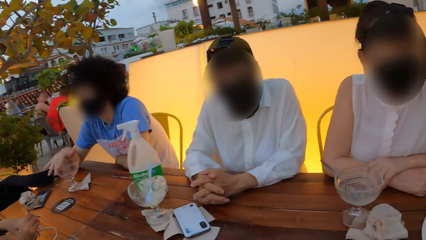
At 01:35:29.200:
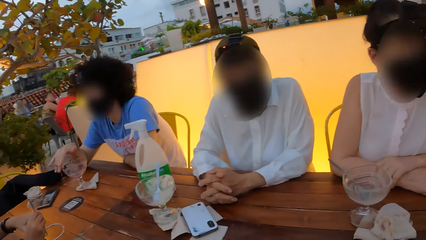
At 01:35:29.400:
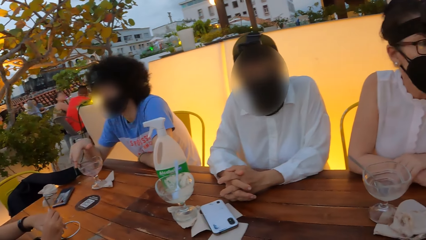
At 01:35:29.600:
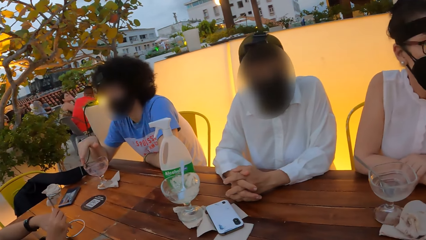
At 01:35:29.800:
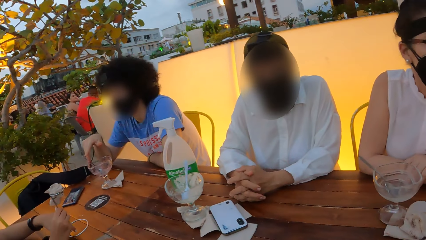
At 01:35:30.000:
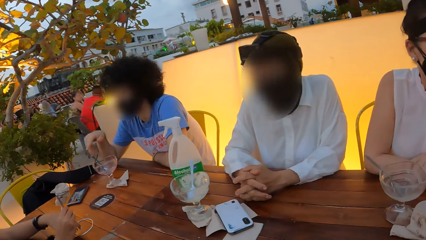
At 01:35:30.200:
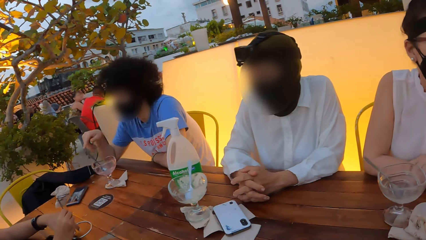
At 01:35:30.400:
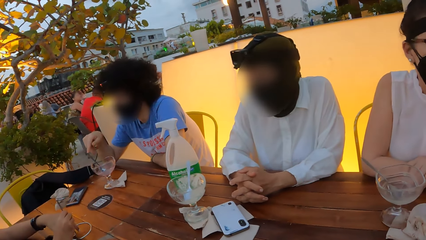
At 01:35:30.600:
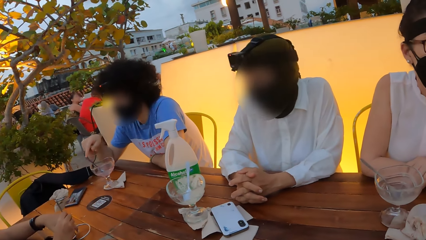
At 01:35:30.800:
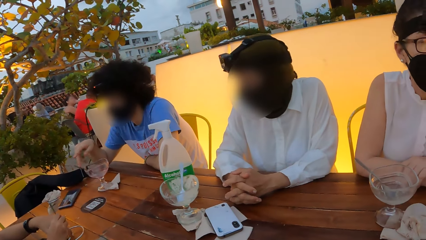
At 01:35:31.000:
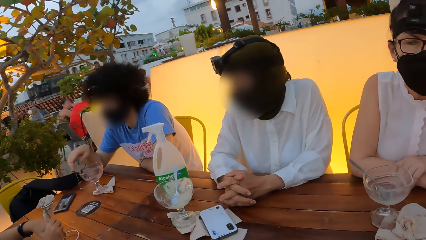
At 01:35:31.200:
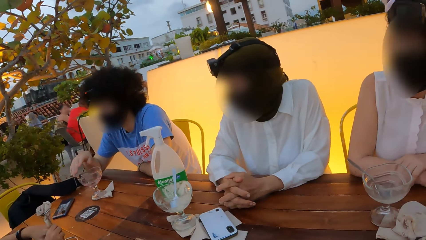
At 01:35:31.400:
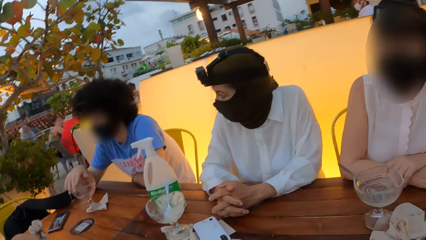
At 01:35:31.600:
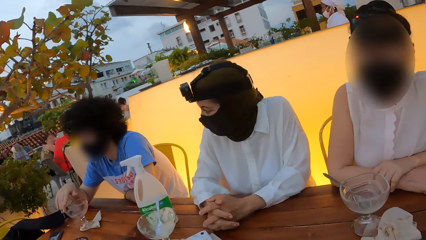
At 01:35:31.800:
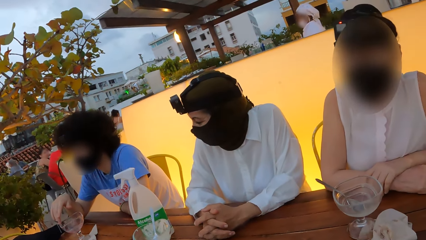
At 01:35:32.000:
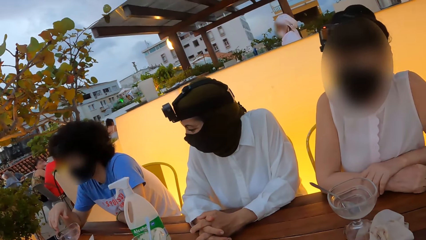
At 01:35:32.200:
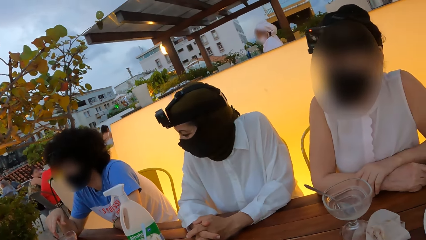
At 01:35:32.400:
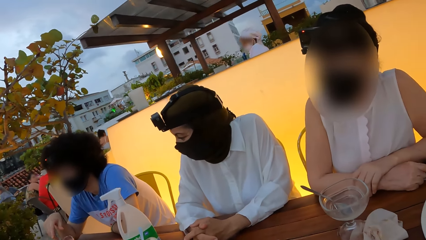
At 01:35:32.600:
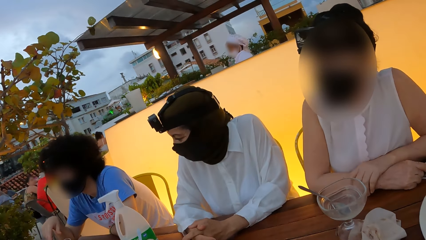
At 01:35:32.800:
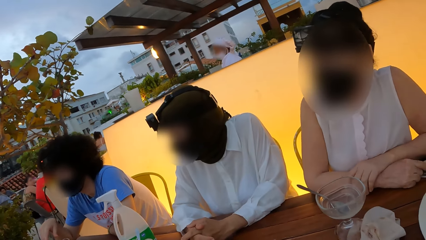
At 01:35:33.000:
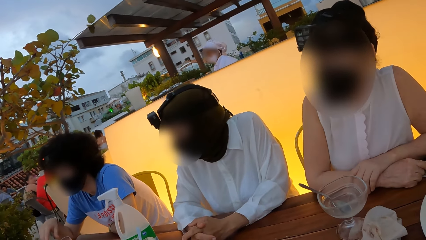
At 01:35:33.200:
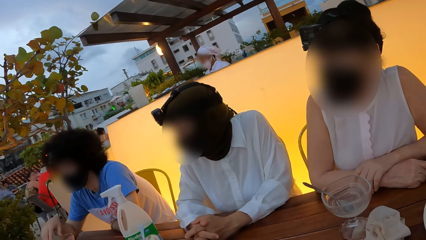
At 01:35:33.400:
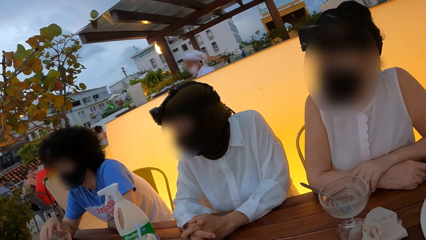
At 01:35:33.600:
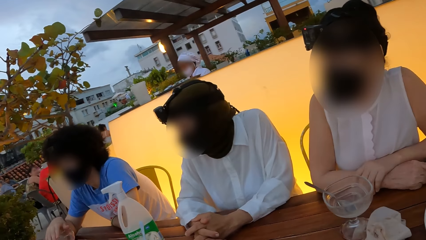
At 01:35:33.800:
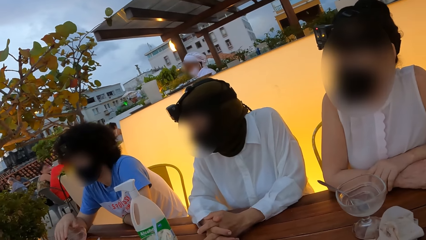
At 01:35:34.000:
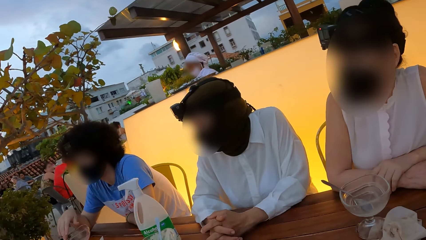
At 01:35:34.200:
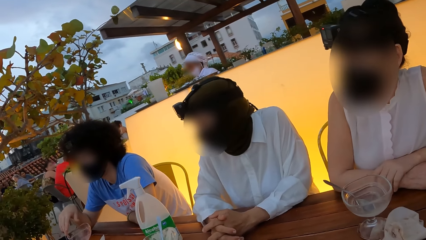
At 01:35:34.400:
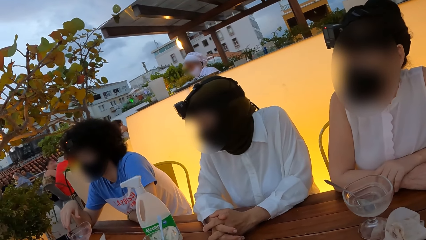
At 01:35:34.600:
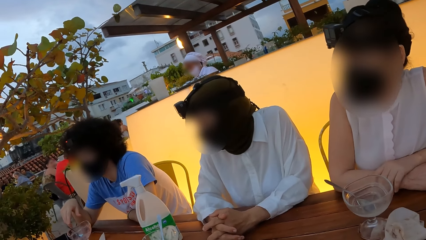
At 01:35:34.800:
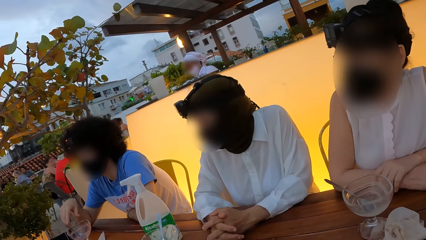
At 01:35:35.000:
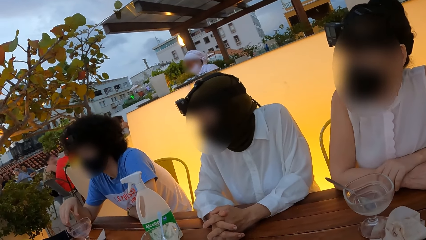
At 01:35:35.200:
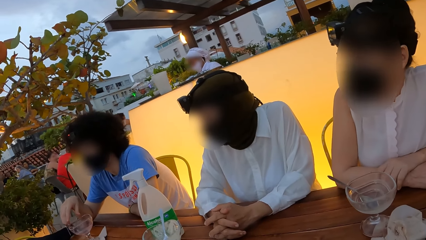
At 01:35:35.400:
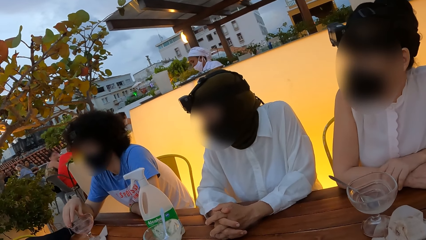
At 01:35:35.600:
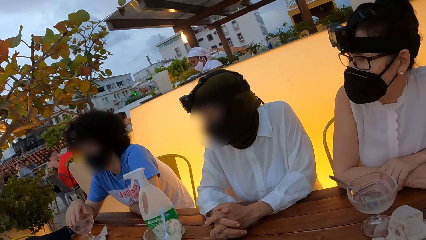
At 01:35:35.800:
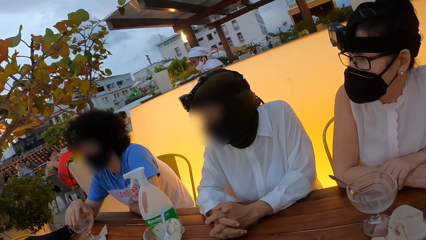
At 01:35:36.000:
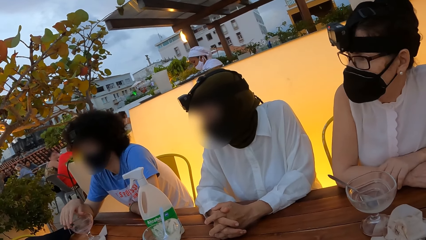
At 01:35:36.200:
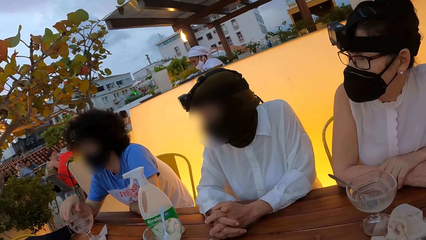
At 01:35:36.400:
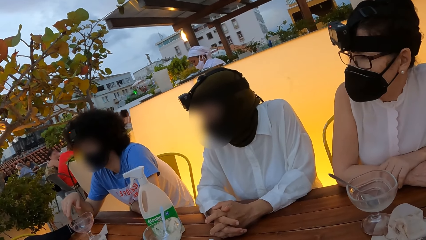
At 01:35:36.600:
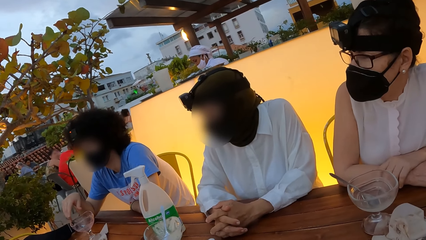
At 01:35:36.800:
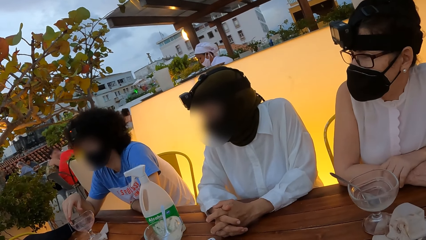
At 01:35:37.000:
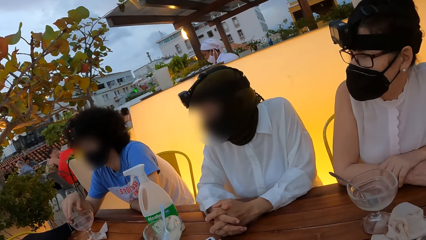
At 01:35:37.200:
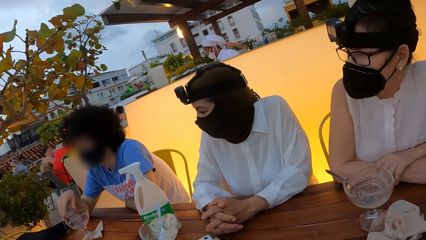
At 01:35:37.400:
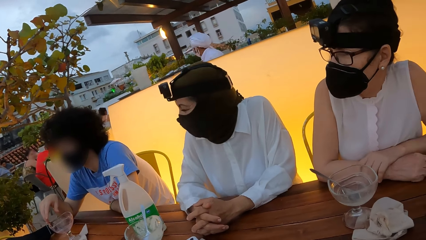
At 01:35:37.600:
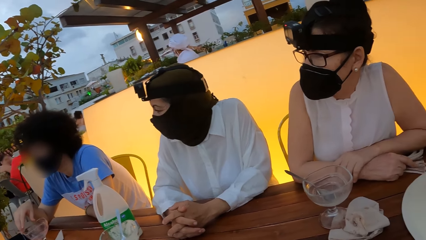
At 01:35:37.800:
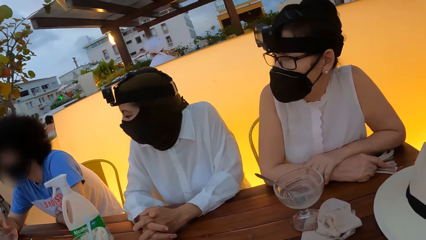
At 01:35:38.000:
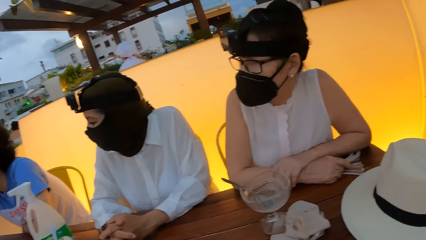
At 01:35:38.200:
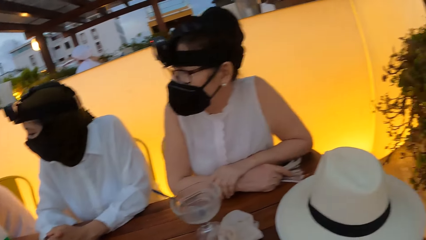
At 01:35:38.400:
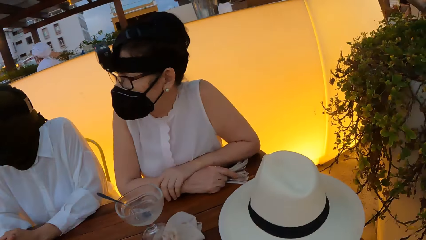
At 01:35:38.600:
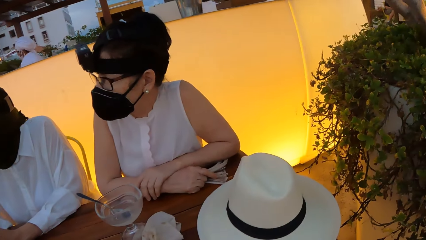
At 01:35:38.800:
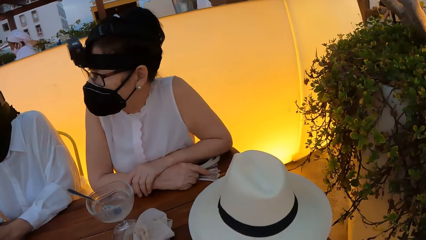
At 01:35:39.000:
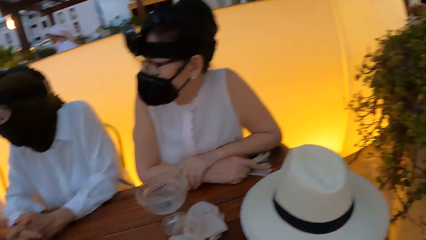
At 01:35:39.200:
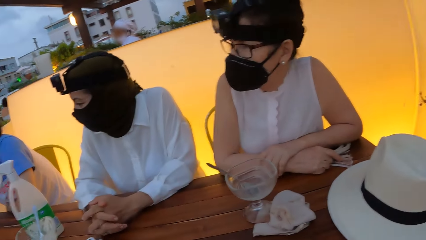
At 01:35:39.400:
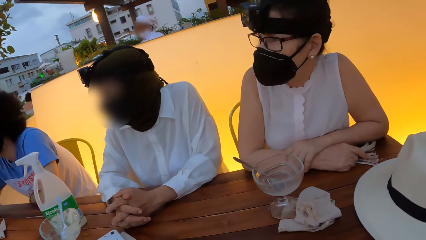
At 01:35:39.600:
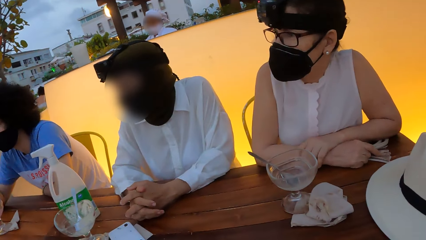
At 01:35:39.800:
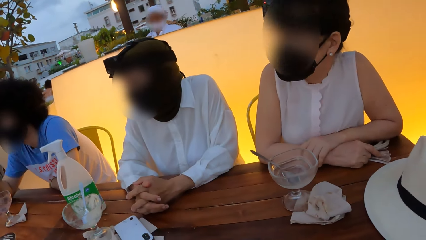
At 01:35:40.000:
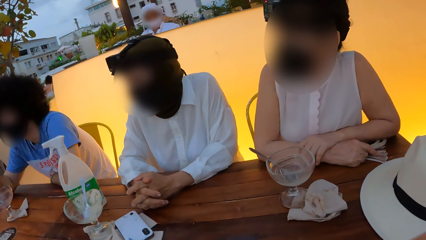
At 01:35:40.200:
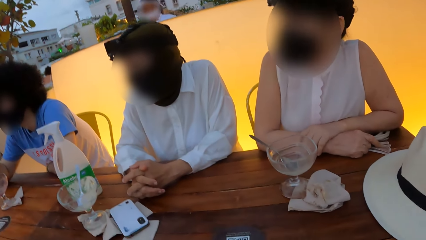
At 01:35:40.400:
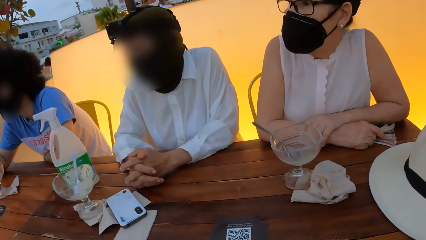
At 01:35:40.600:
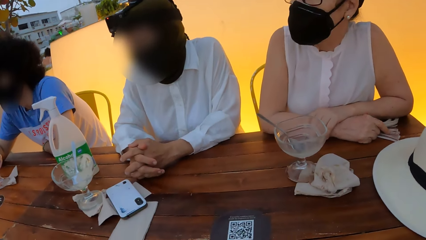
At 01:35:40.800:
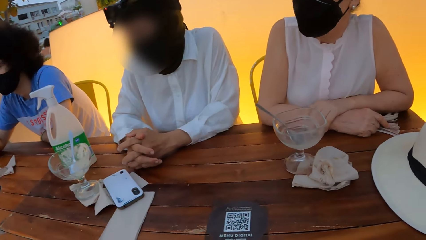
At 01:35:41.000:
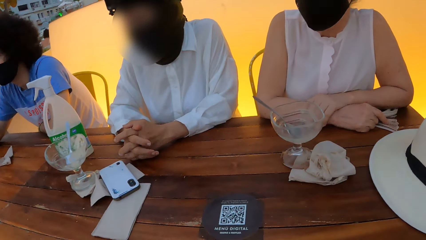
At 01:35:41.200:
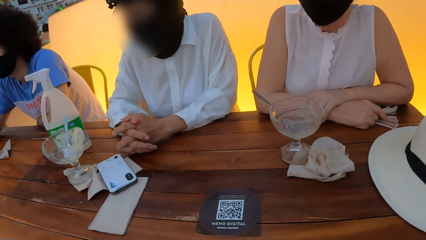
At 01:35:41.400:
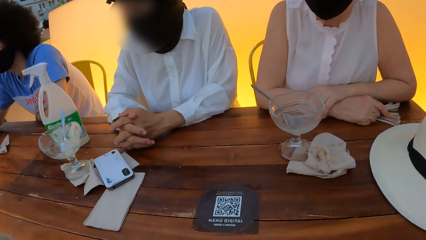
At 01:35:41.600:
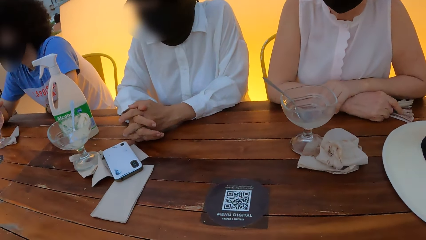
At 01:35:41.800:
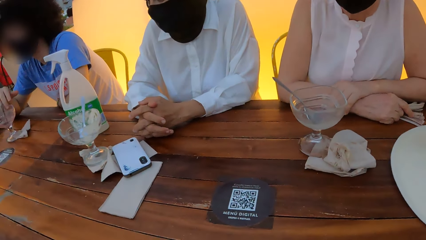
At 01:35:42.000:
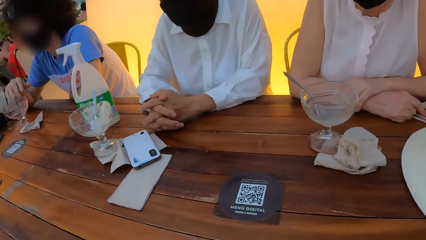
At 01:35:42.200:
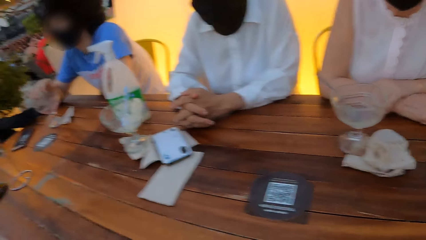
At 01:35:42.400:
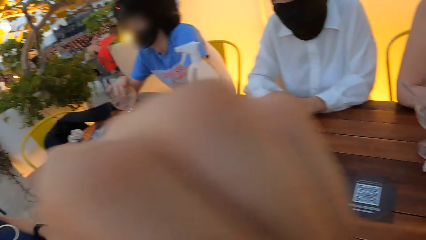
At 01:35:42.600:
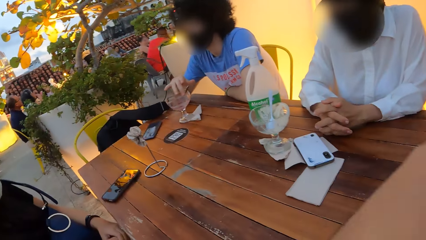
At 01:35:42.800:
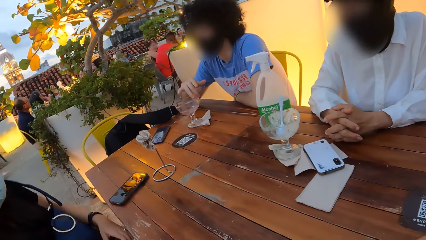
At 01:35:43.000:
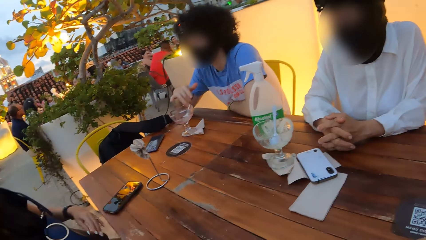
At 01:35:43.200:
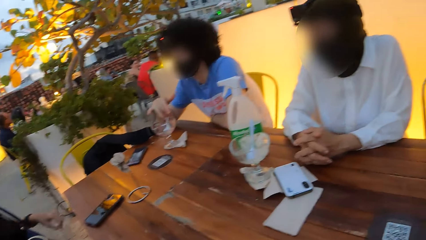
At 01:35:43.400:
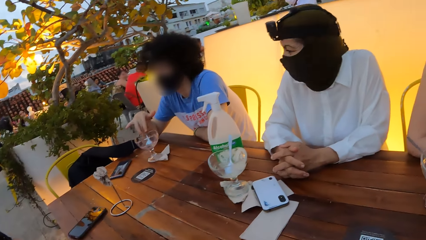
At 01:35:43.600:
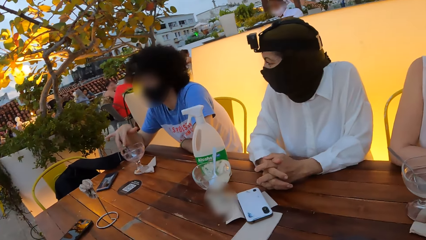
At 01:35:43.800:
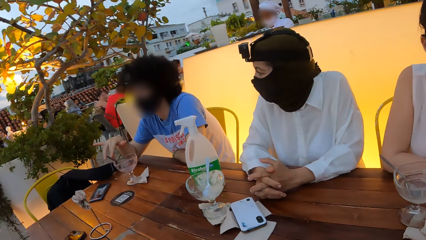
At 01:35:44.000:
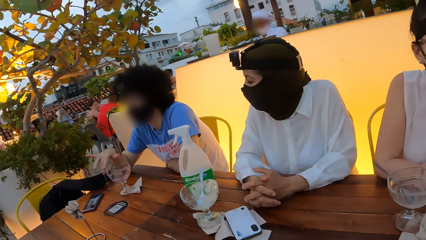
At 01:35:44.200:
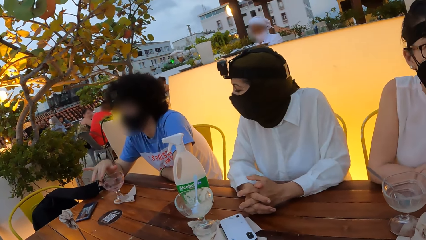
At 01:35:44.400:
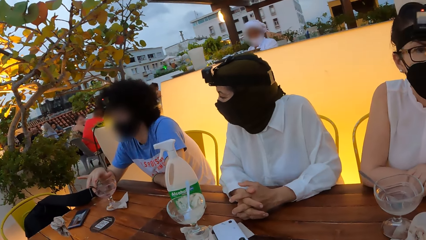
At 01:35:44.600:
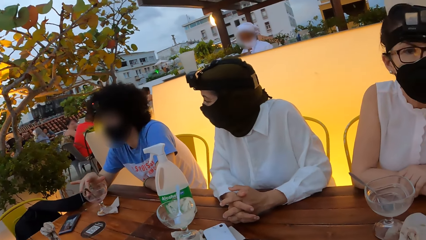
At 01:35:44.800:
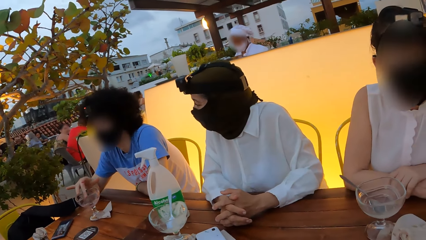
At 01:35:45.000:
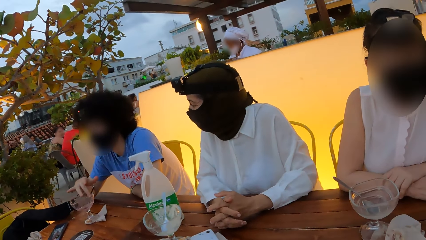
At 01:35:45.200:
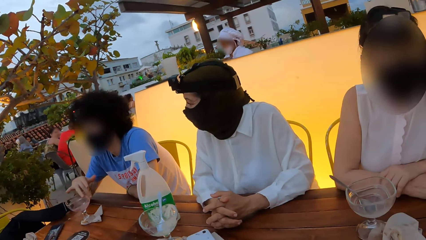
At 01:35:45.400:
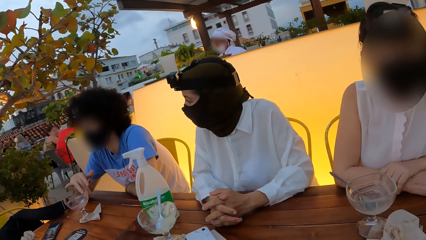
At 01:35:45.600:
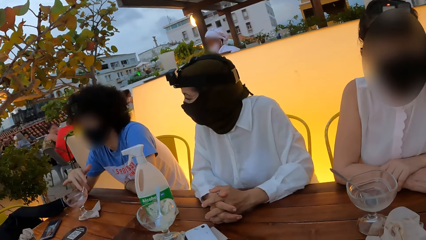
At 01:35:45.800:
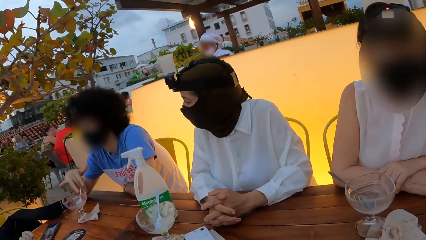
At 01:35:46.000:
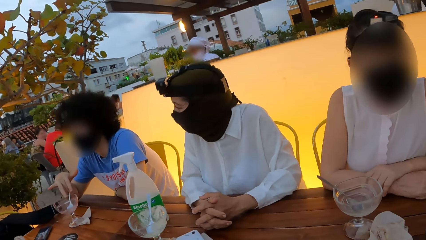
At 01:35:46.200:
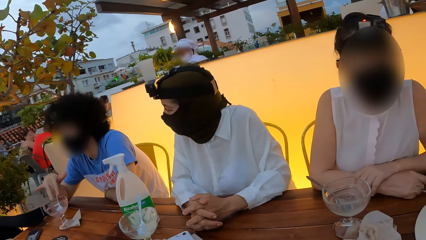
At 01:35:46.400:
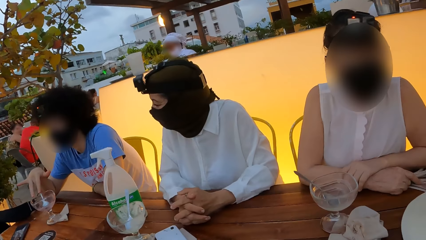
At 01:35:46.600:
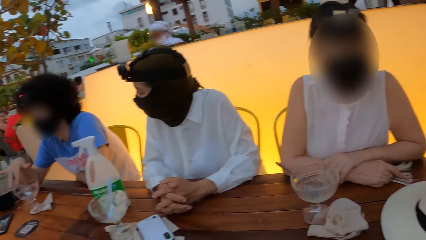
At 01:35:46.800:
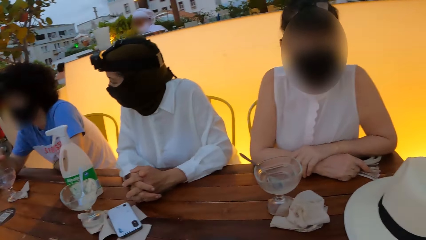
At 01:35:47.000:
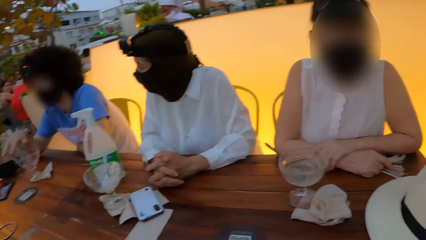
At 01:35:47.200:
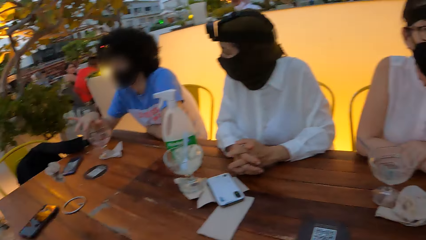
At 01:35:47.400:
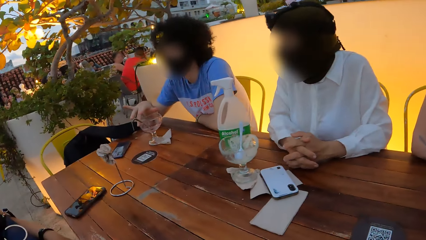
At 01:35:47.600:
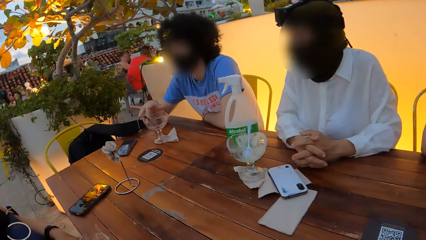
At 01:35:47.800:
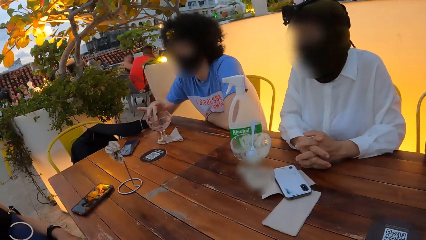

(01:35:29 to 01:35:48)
The camera wearer stares around. They move the hand aside and look around. A person moves the straw in the glass.
